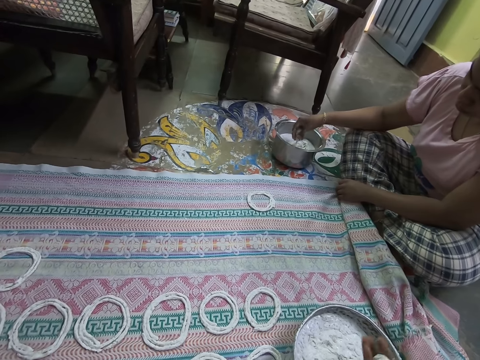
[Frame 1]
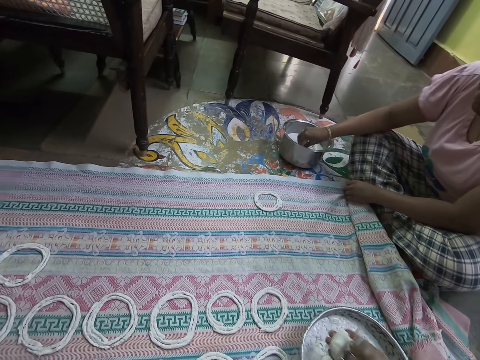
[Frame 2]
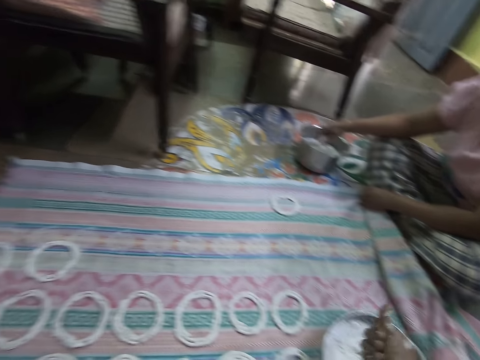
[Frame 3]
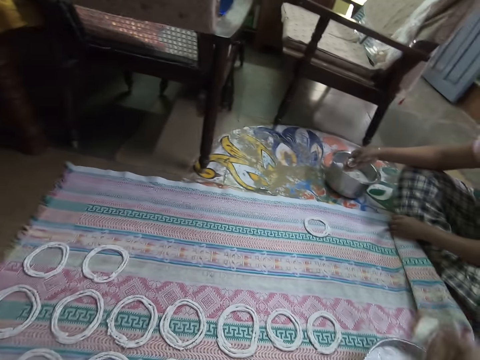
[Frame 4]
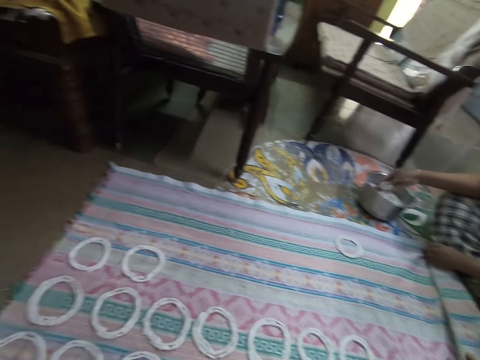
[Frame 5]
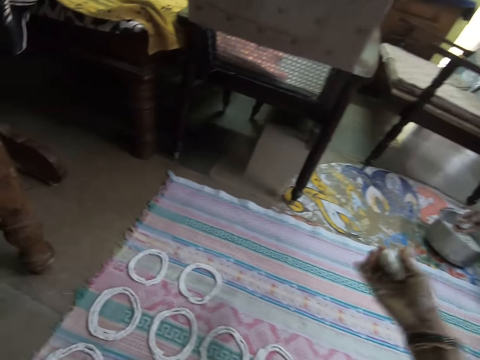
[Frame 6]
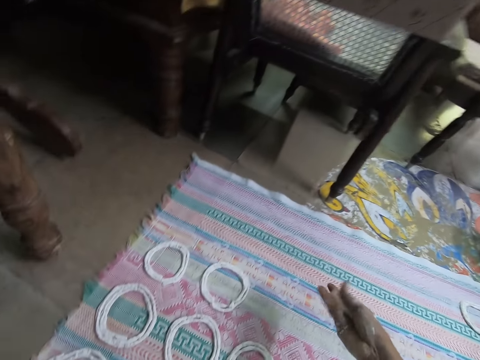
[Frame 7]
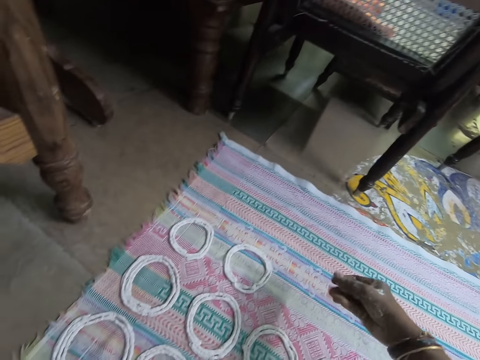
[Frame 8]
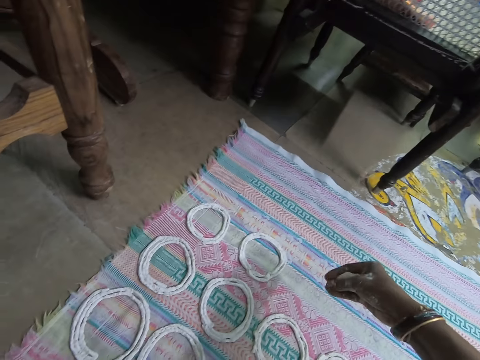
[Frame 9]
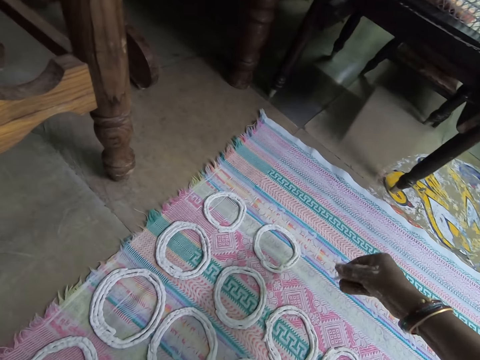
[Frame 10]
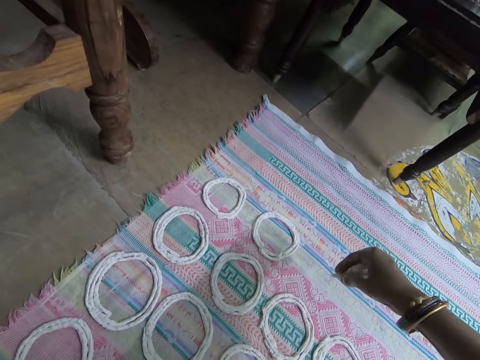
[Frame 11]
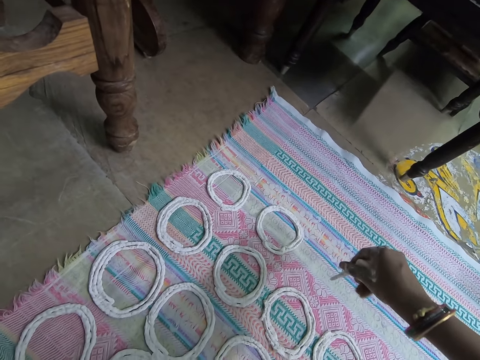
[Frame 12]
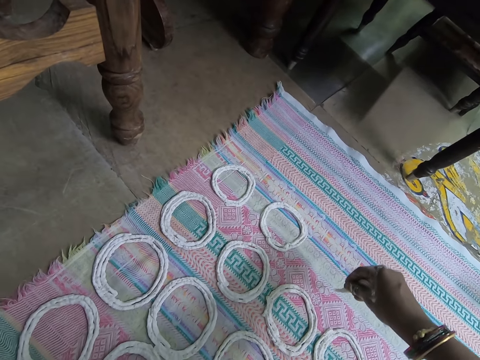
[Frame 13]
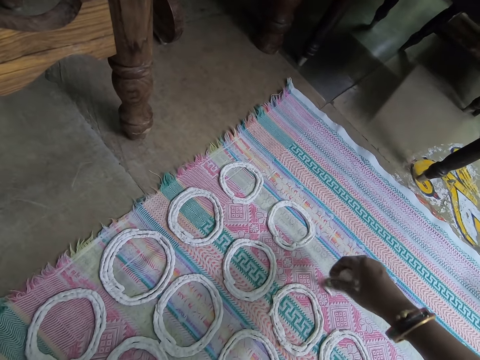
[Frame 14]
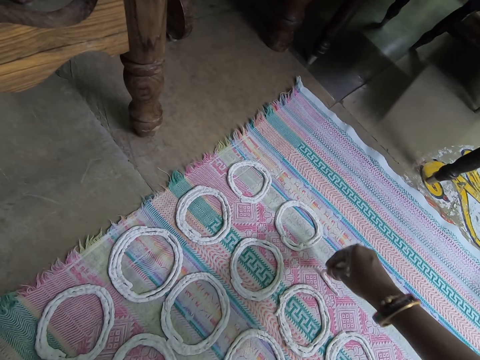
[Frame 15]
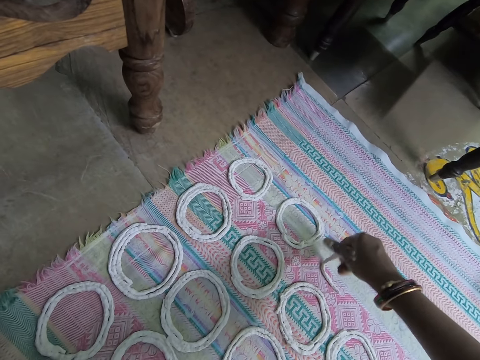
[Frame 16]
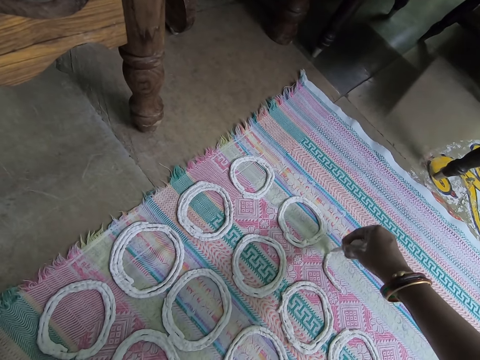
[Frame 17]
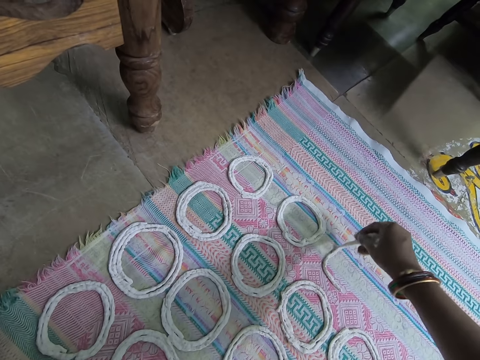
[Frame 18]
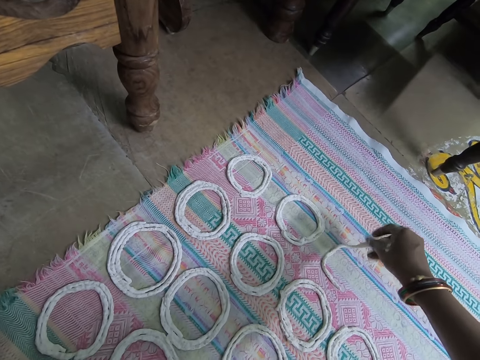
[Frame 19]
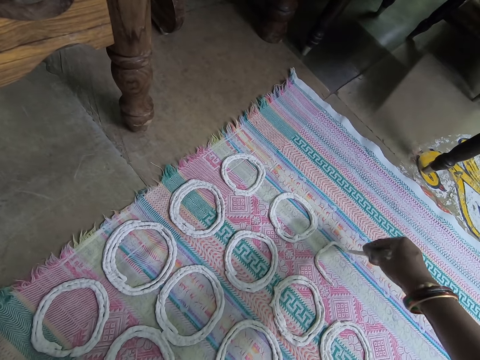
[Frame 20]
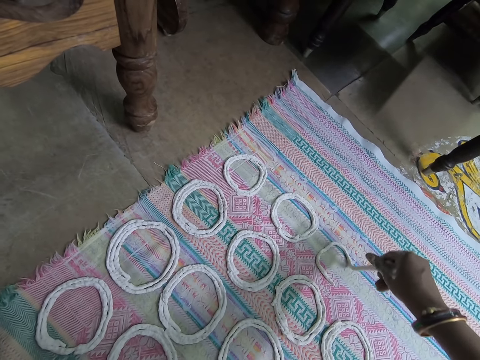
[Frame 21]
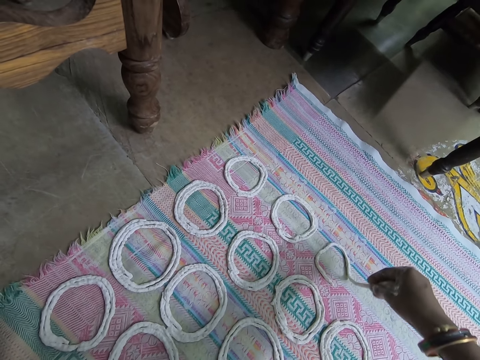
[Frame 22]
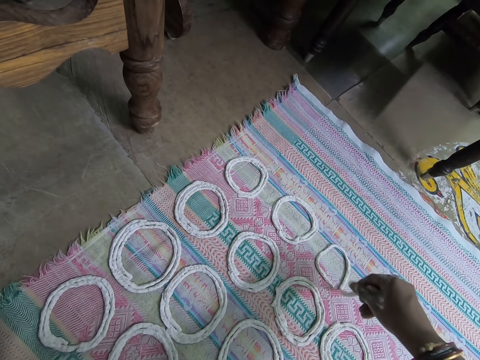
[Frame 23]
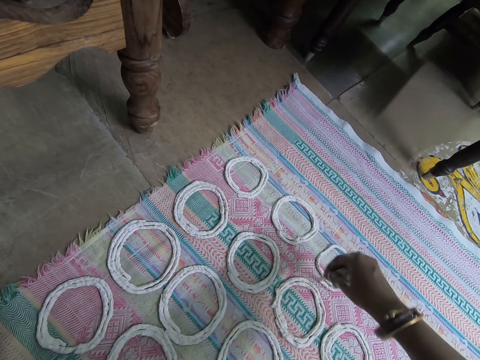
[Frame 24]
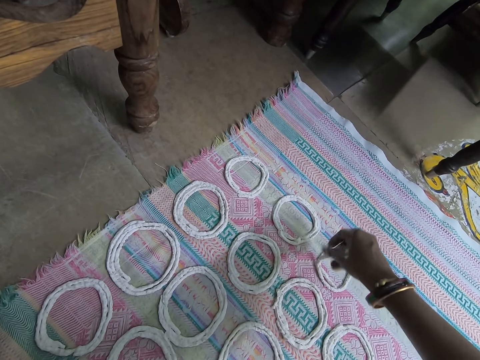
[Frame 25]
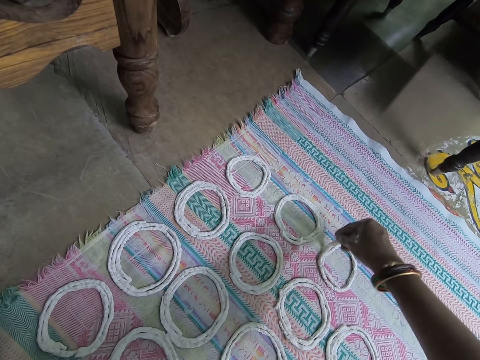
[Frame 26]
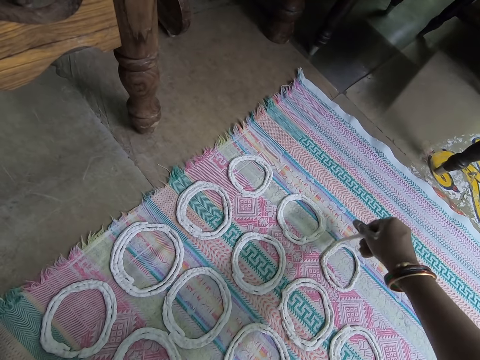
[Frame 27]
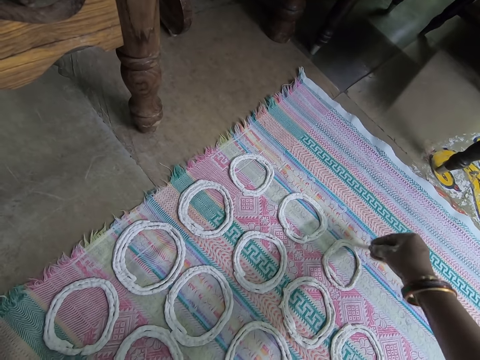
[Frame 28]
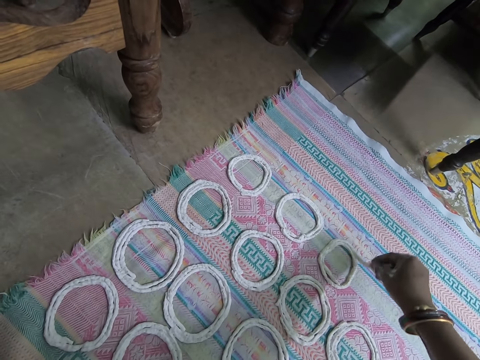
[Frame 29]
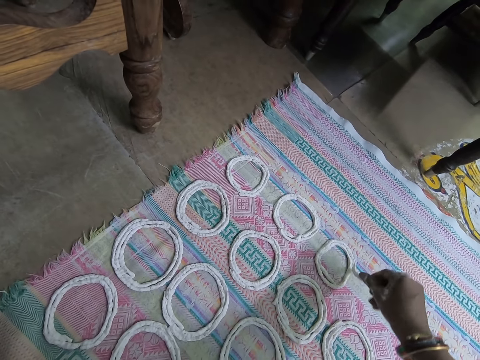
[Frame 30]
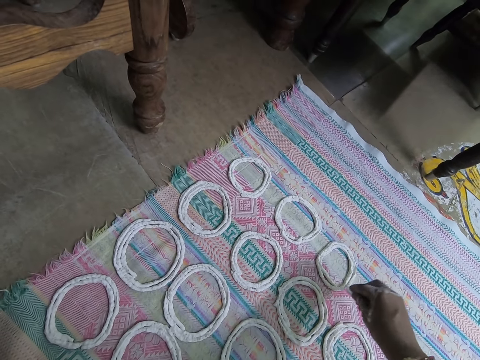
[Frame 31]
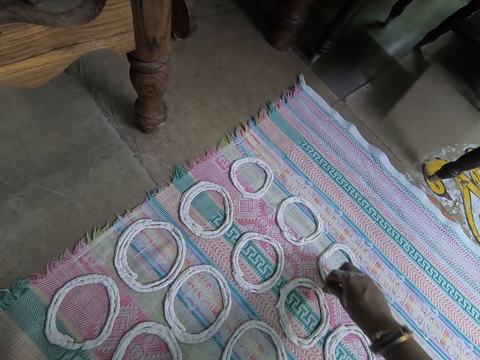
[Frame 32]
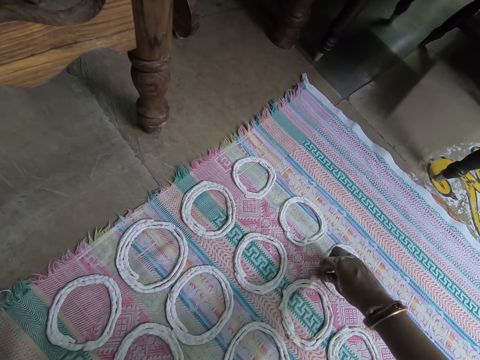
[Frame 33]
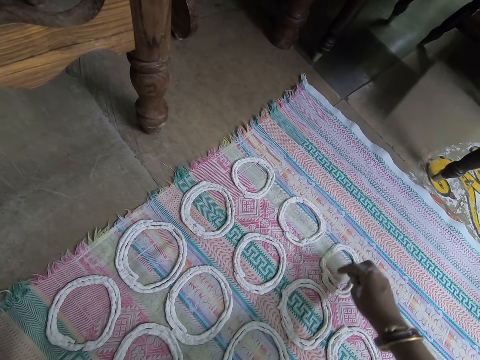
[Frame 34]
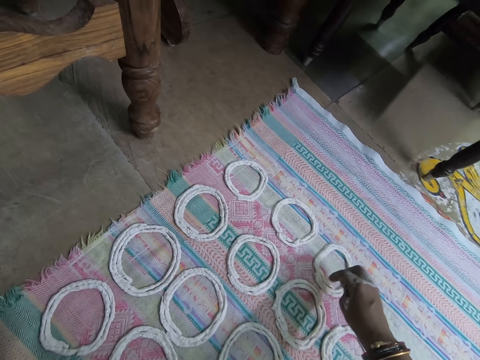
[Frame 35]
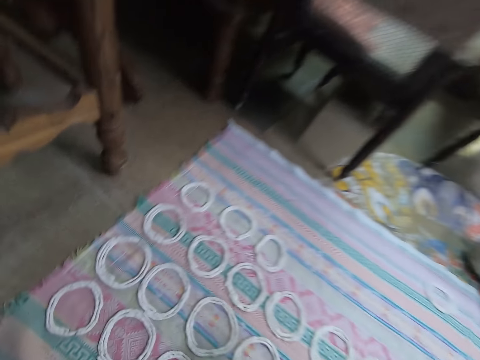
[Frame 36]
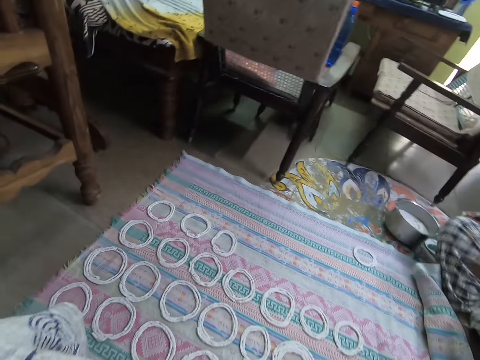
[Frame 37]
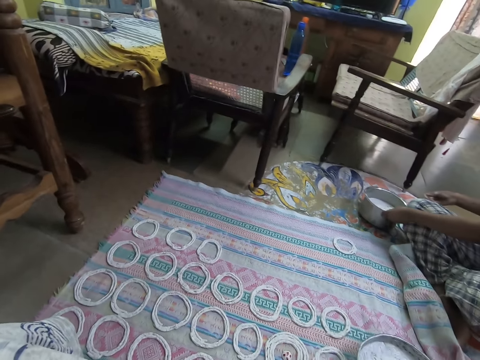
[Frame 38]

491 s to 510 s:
The camera wearer adjusts the dough in her right hand. She squeezes the dough on the sheet. She rolls the dough in her right hand on the cloth. She moves around the room. The woman adjusts the bowl of dough on the ground with her left hand.

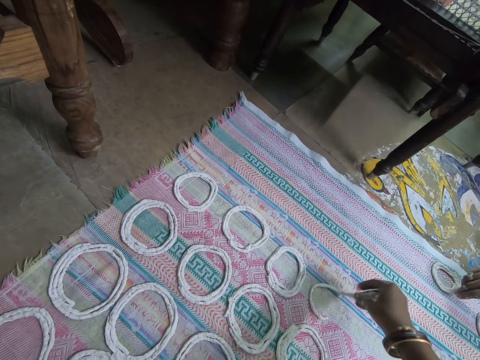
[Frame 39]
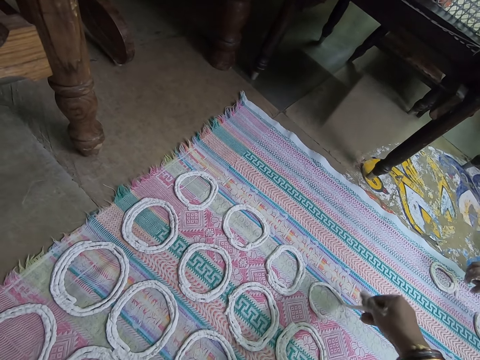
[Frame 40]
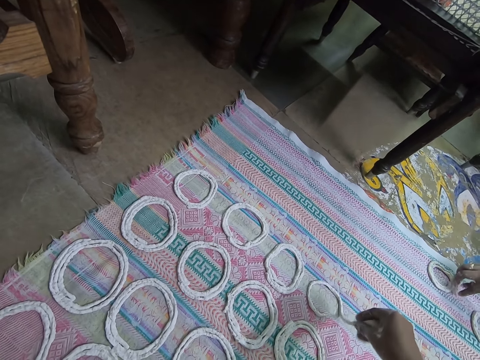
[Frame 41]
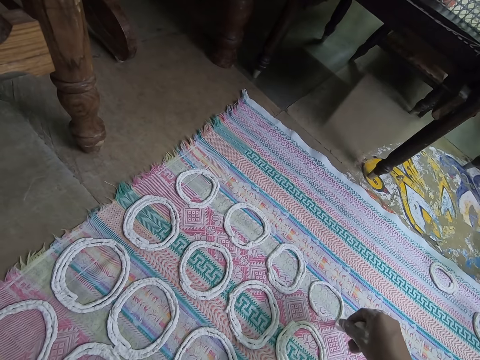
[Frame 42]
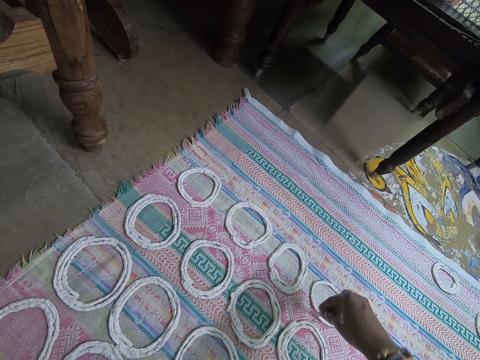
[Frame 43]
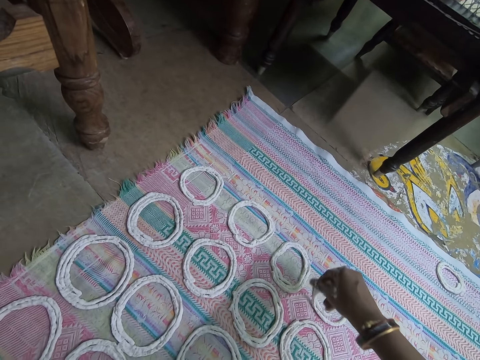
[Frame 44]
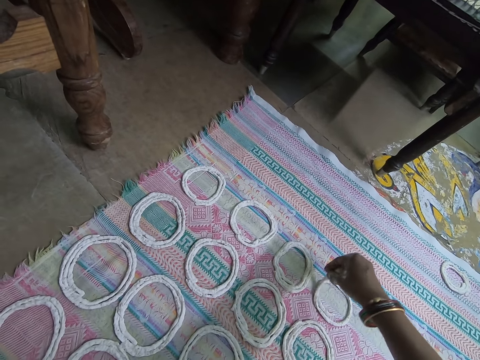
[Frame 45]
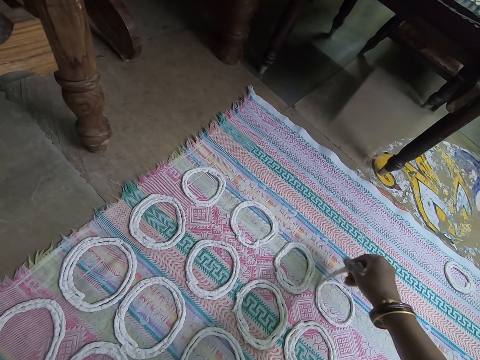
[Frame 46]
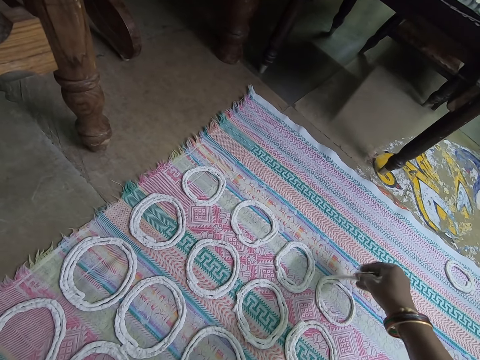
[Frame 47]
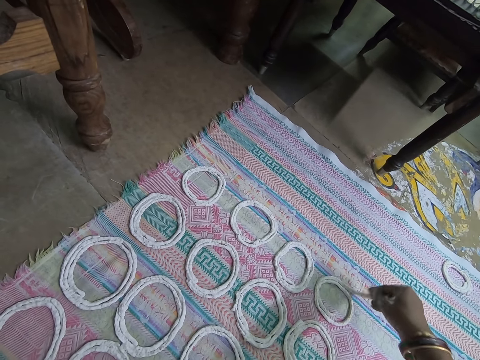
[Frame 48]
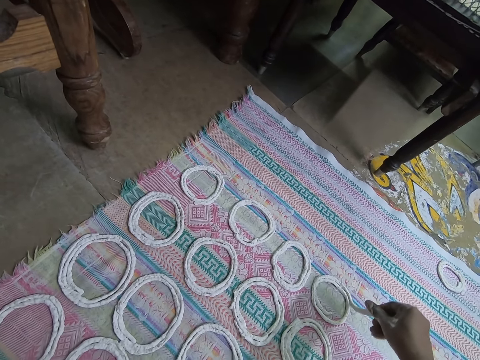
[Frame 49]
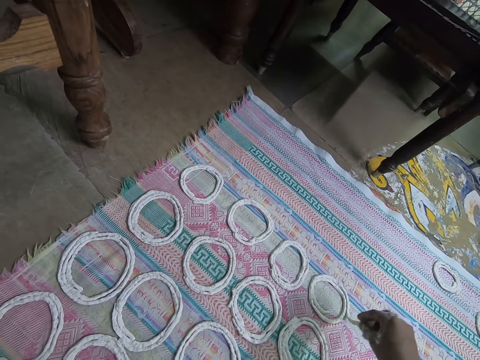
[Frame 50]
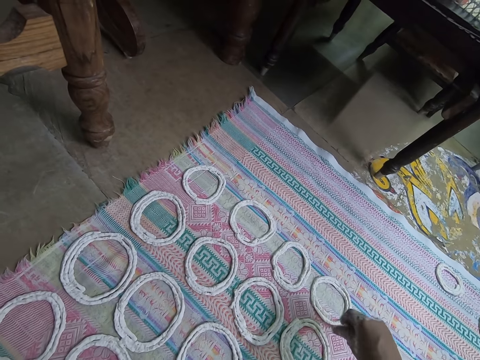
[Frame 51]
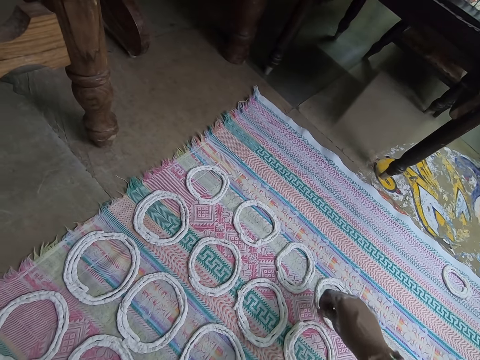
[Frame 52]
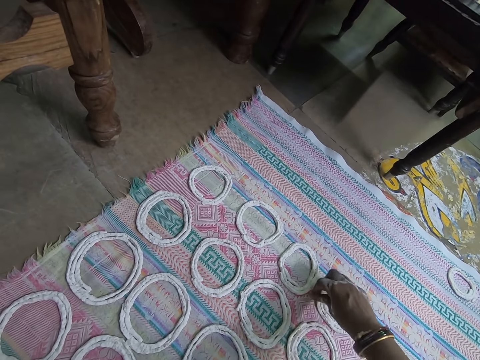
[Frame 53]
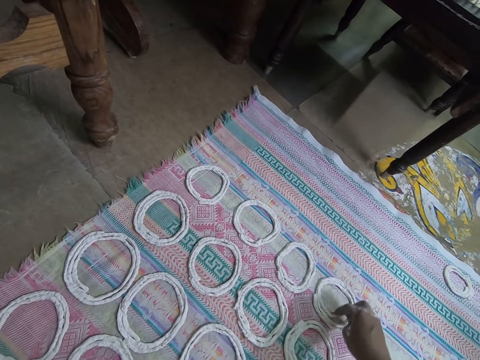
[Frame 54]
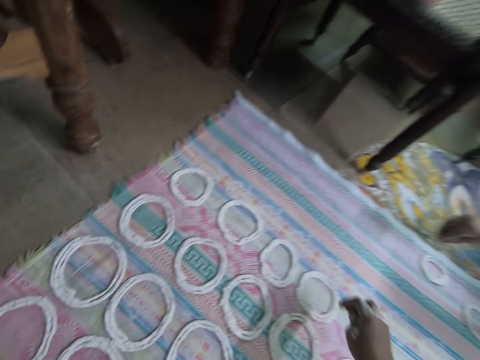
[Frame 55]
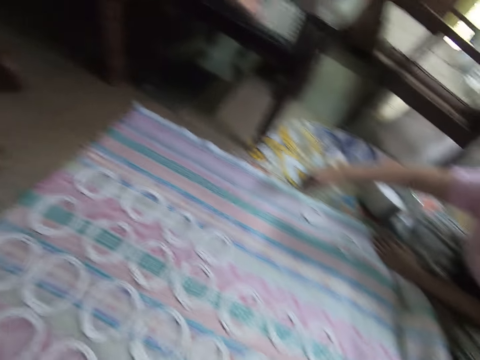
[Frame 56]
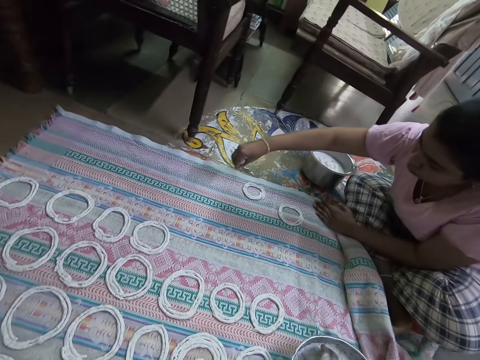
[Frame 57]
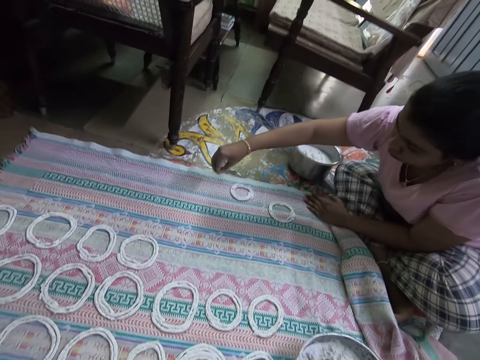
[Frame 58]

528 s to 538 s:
The camera wearer squeezes dough on the sheet.
